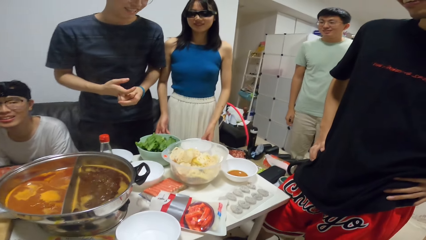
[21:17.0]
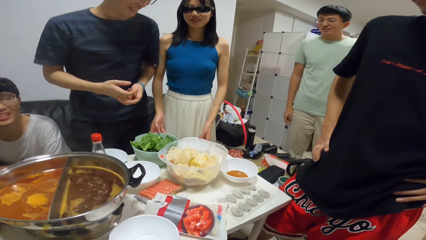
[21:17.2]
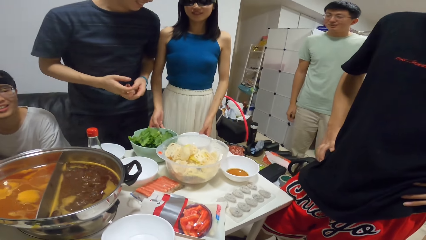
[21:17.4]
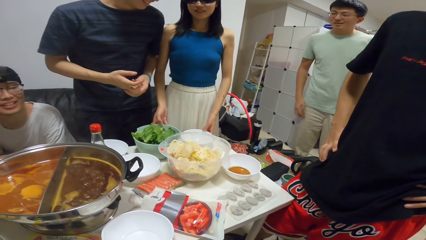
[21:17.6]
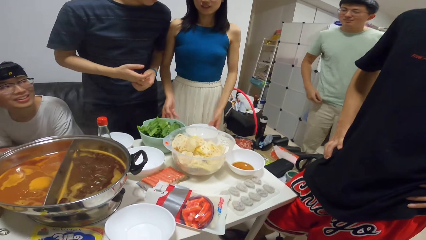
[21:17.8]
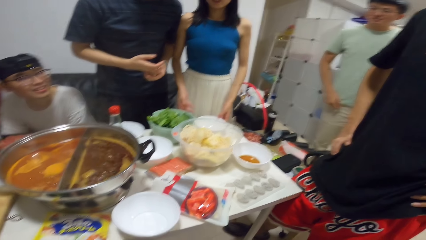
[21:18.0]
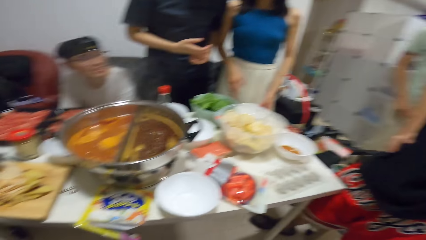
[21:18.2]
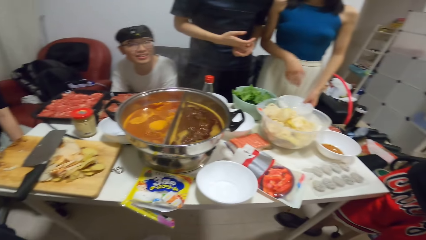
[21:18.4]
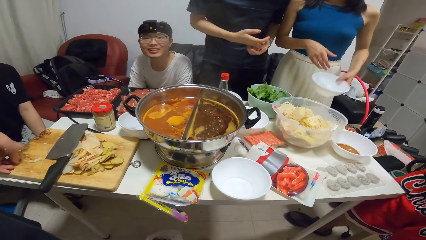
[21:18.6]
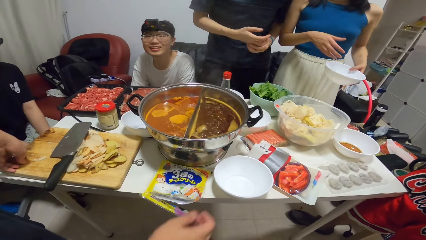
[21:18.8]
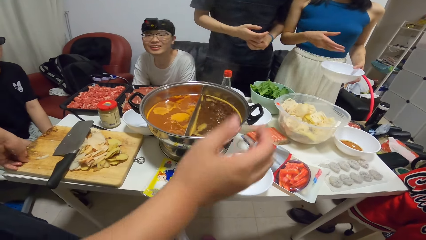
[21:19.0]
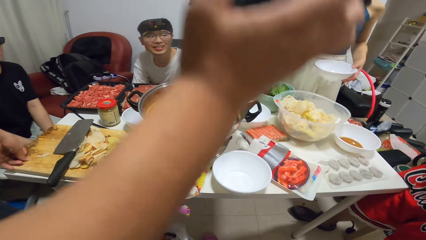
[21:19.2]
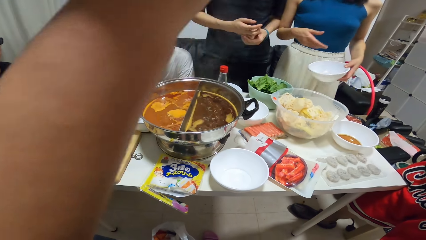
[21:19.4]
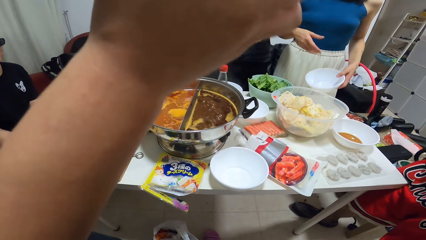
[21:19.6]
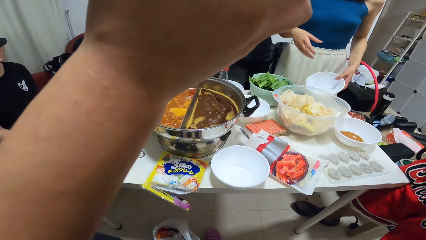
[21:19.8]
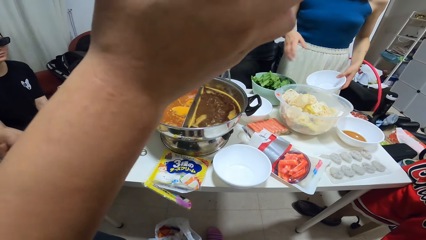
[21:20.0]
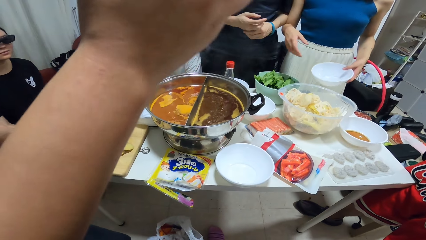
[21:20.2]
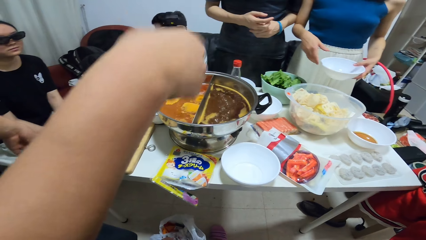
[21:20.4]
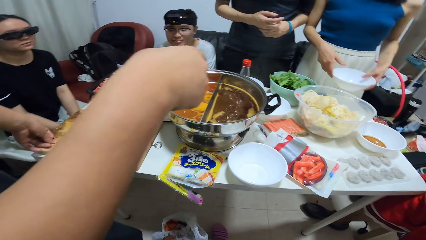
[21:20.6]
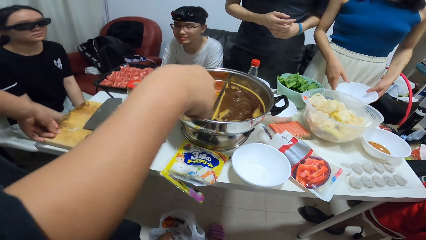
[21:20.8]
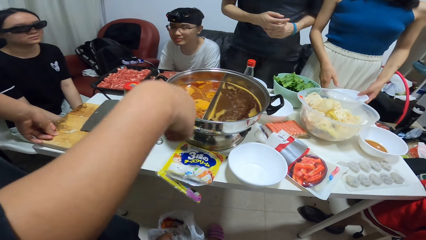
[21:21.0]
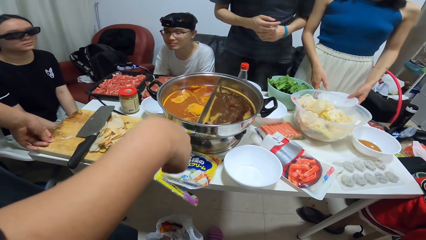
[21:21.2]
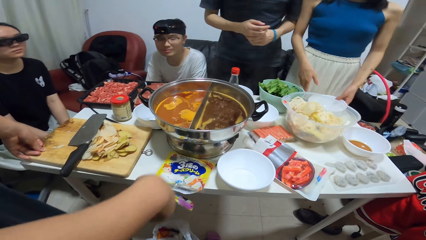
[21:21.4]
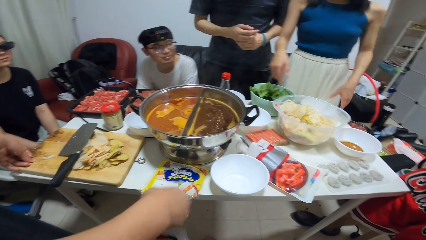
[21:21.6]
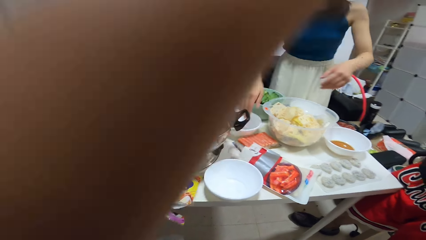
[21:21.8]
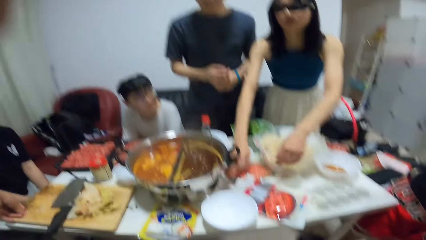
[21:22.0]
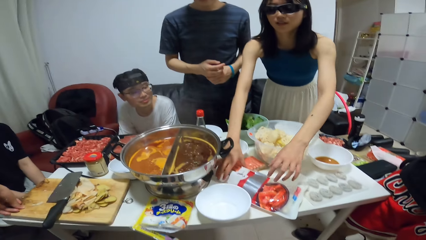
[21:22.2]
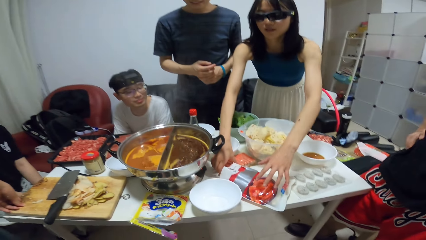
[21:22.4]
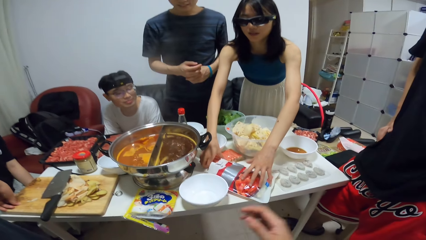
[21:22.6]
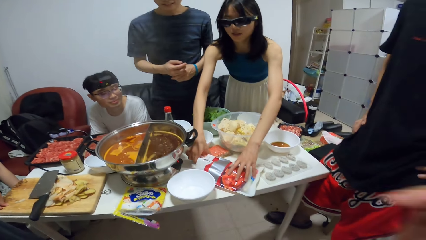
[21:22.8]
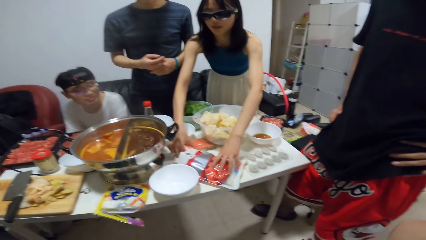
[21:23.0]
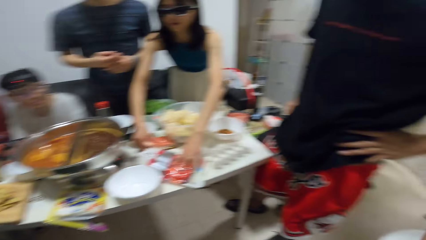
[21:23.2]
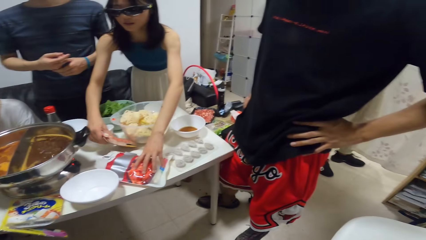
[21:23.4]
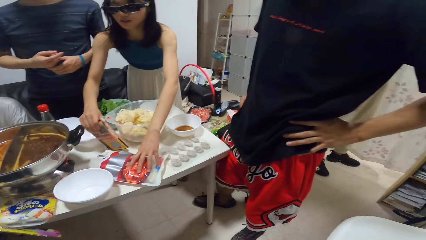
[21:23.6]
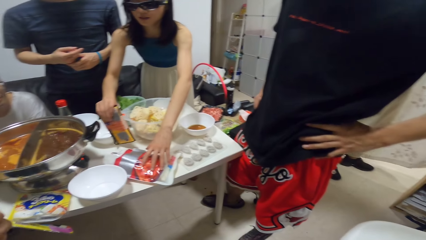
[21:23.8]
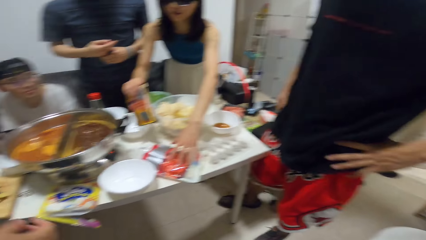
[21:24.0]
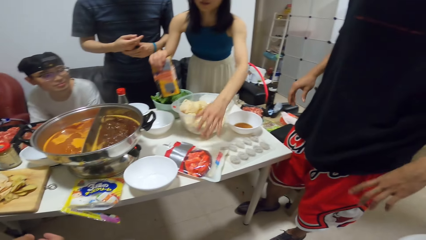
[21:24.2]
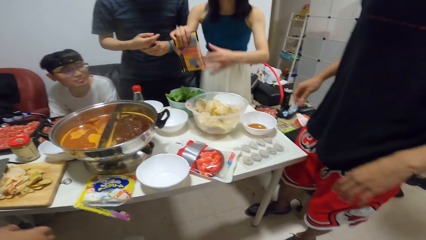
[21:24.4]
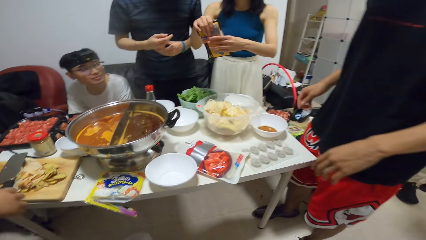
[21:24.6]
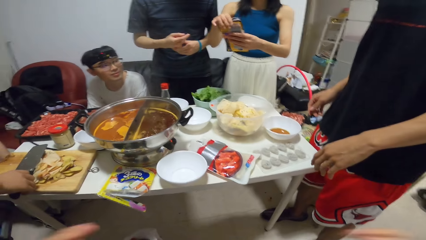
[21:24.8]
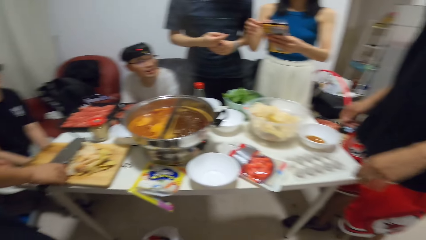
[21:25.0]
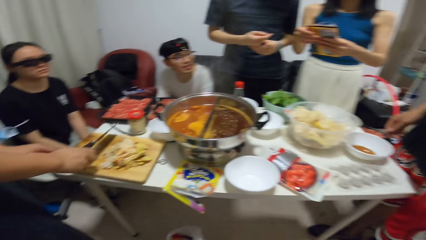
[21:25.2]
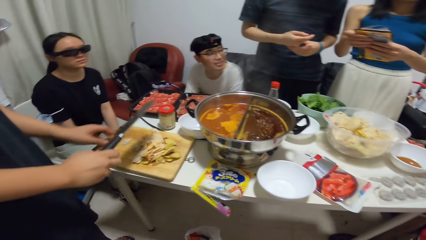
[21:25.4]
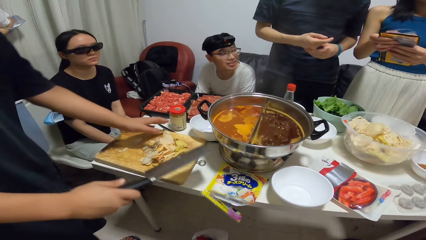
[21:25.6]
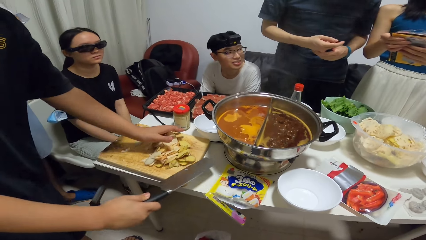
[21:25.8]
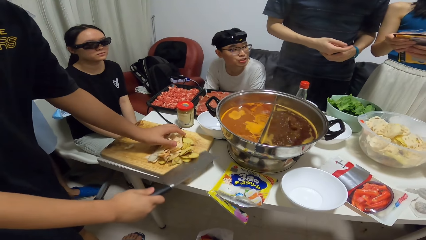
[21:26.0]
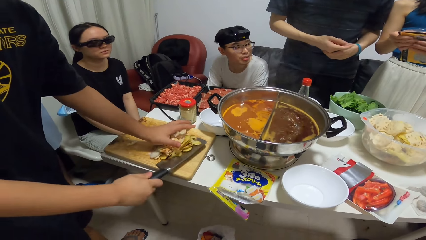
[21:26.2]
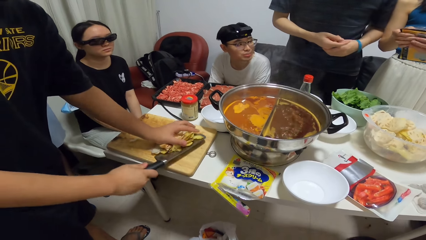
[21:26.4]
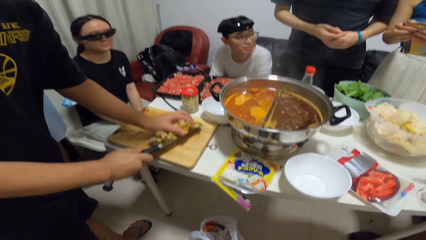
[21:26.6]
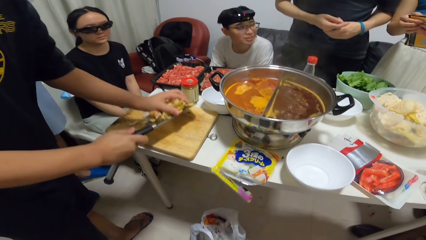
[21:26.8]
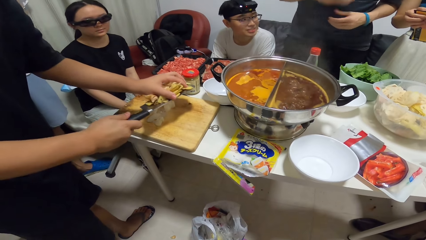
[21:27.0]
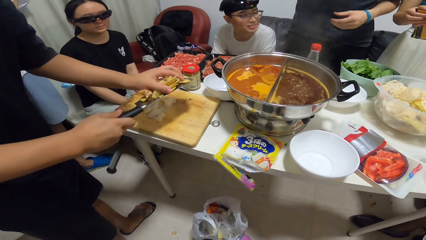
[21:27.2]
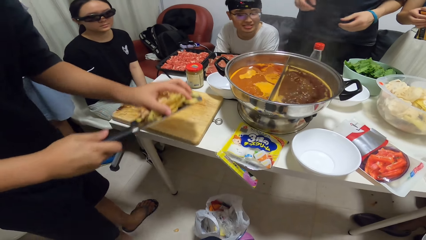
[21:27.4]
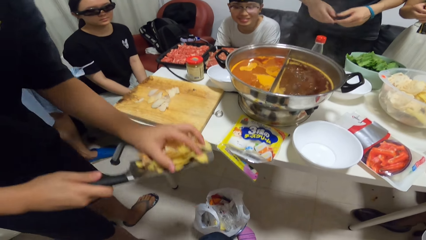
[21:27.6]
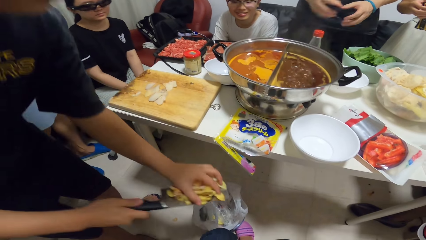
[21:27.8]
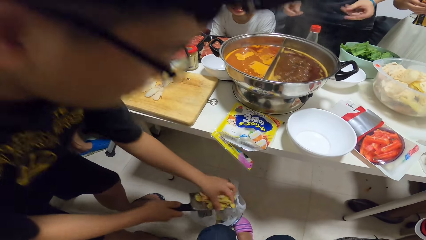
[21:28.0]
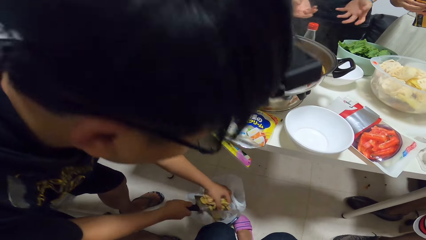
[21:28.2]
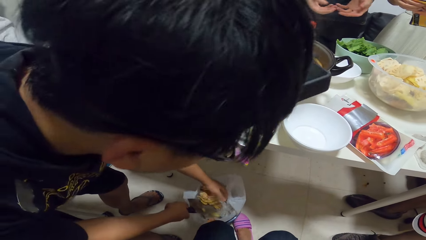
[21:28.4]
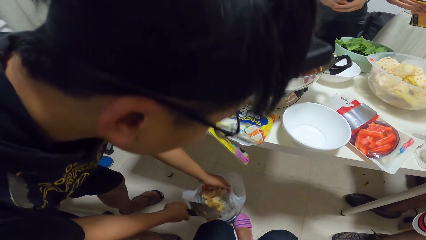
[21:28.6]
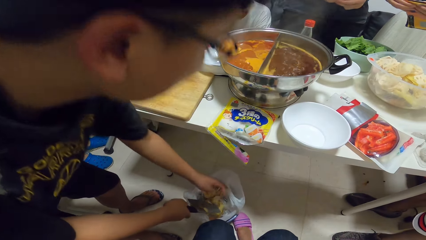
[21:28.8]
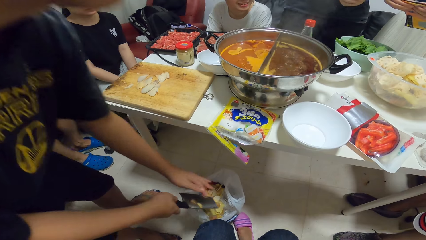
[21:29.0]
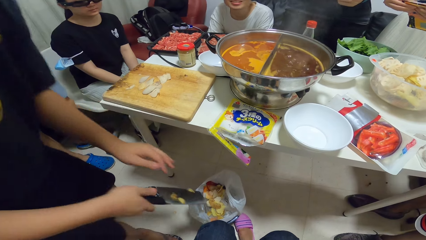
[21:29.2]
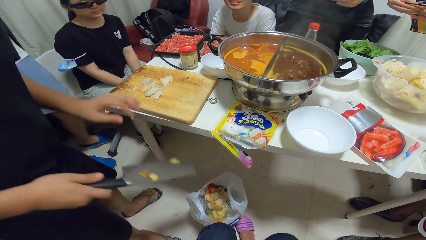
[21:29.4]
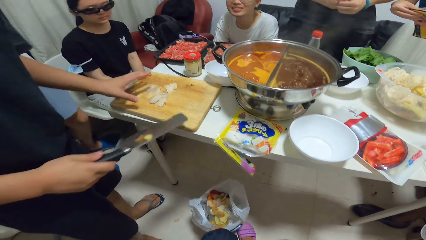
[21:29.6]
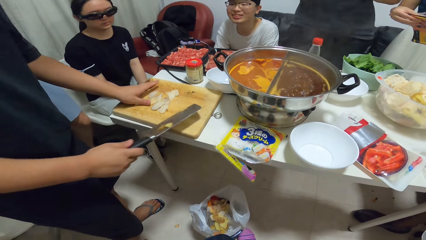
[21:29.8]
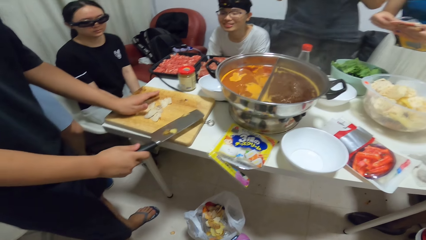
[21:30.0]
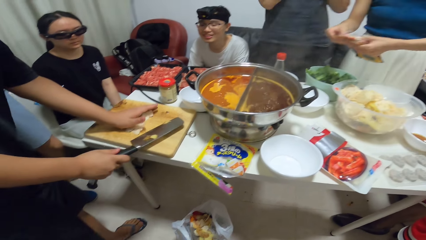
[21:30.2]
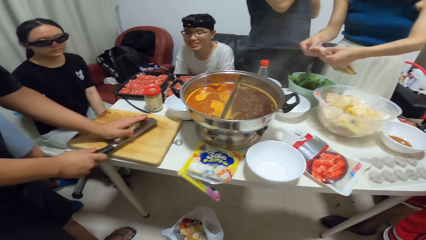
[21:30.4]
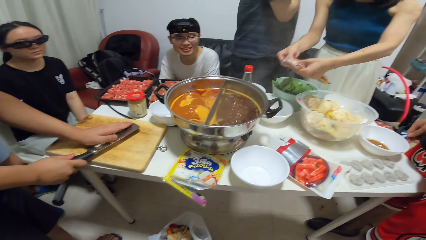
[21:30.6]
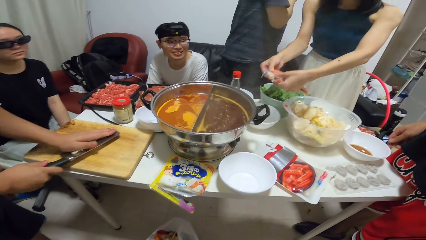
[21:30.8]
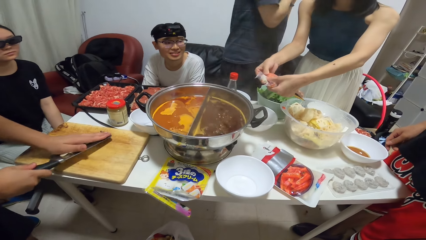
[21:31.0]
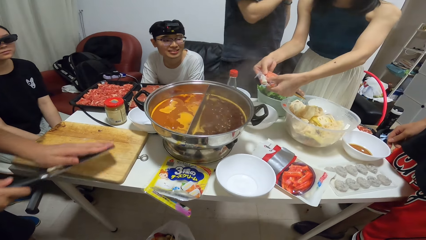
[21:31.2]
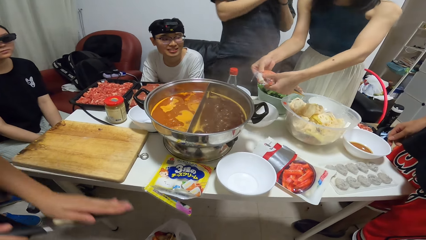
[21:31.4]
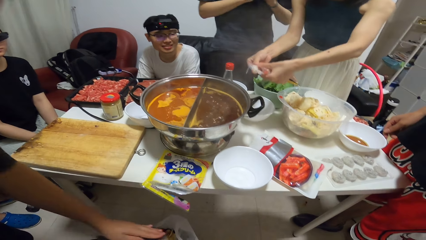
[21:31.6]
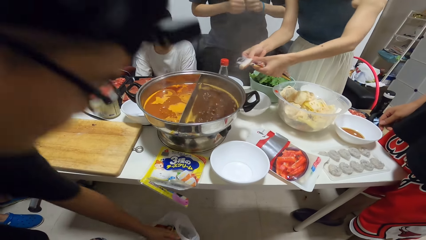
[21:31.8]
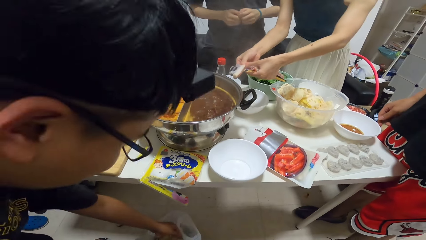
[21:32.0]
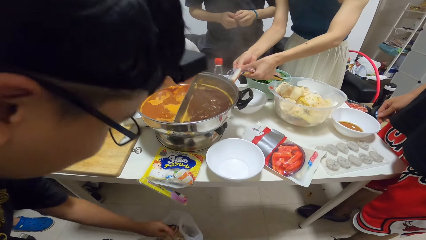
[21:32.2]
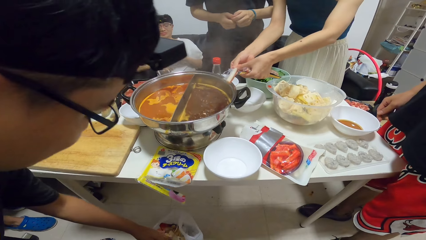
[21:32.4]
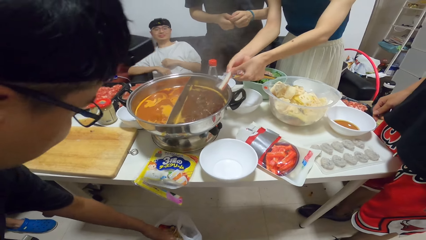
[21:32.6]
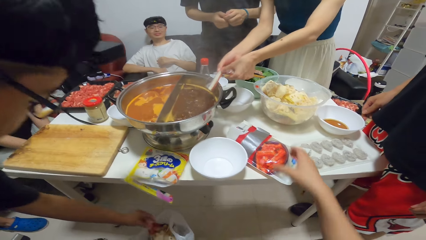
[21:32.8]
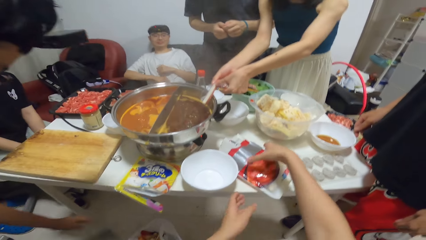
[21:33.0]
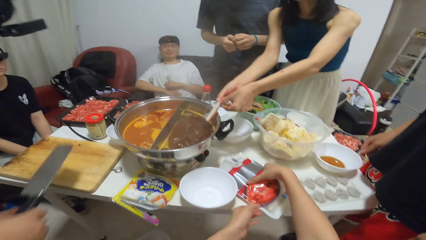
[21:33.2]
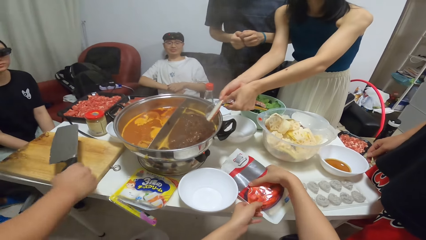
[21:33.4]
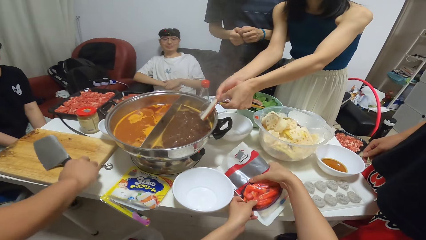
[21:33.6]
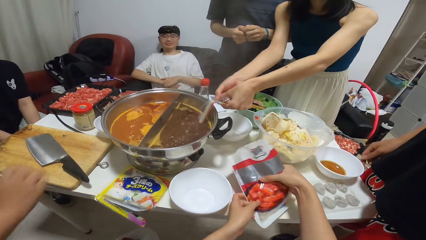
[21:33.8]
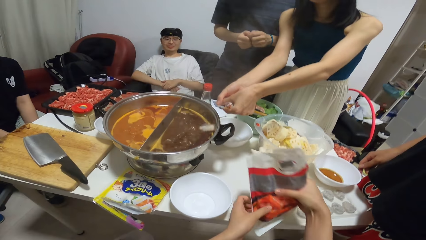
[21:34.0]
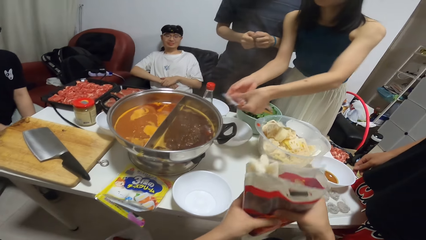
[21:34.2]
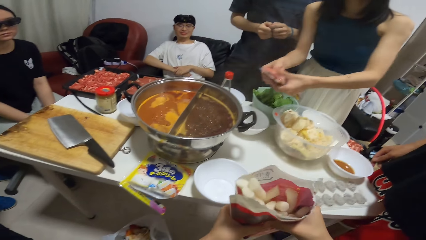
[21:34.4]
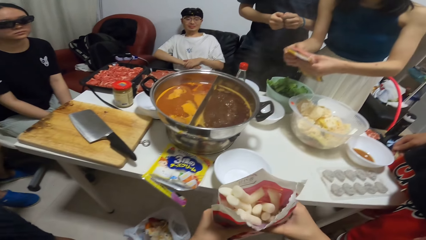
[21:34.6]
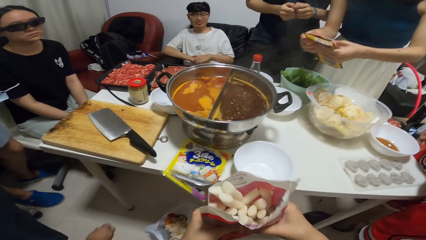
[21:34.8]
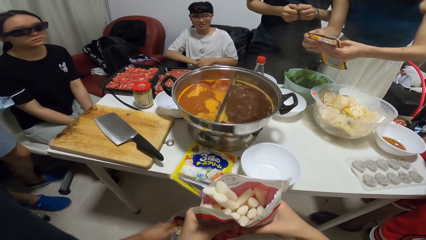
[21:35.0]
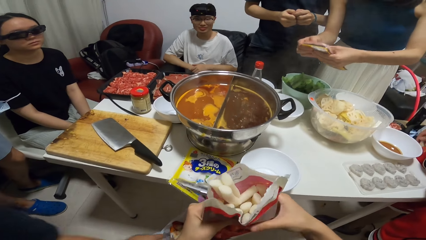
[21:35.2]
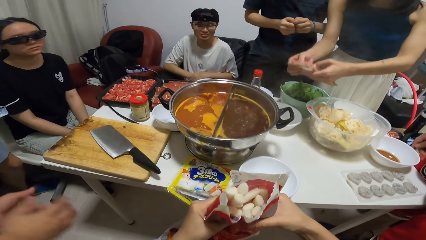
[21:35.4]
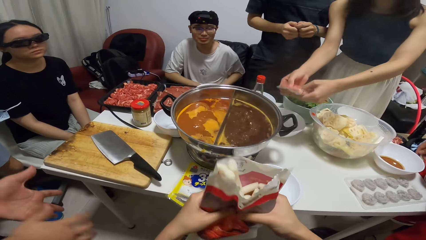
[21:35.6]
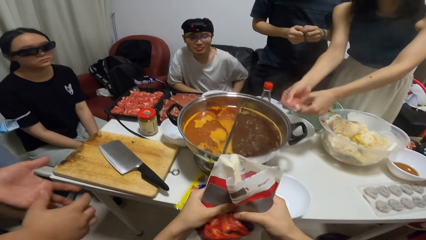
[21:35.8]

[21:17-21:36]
A woman lifts a plate on the table with her left hand. The camera wearer turns around the room. The woman drops the plate on the table. She takes something out of the plastic bag. She touches a pack of food on the table with her left hand. She picks up a pack of hotdogs on the table with her right hand. She holds the pack of hotdogs with both hands. The man gathers the potato peels on the chopping board with both hands. He carries potato skin with a knife. He throws the potato peels into the trash can, in the plastic bag. The woman puts hotdog into the pot of boiling liquid on the table. The camera wearer picks up the pack of food on the table with both hands. The man drops the chopping knife on the chopping board on the table.
